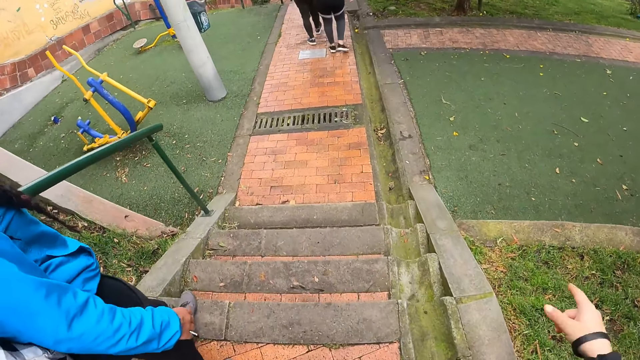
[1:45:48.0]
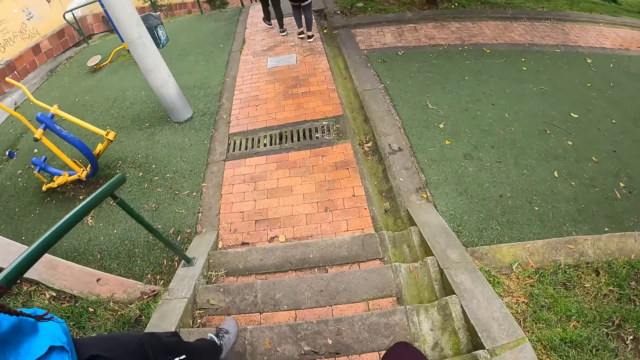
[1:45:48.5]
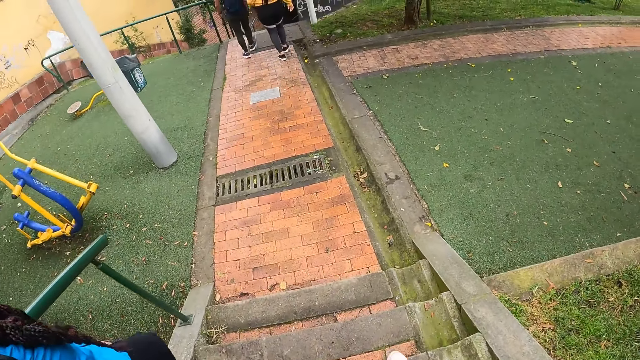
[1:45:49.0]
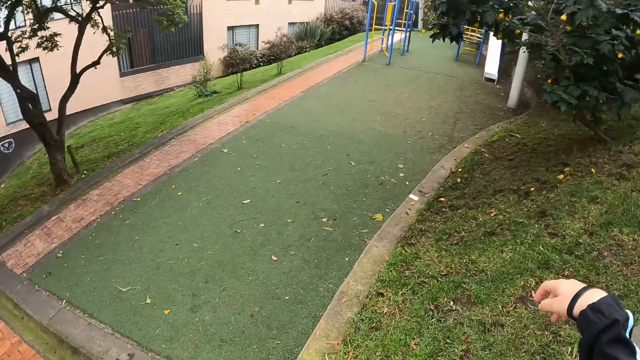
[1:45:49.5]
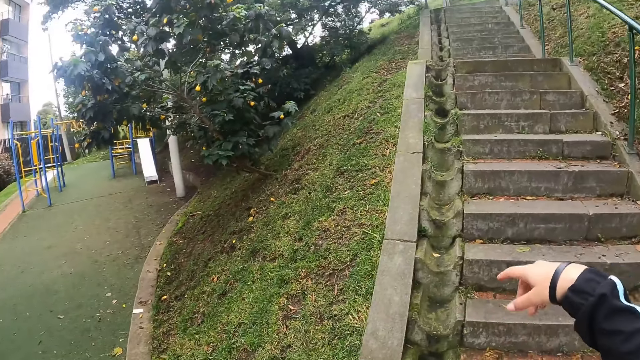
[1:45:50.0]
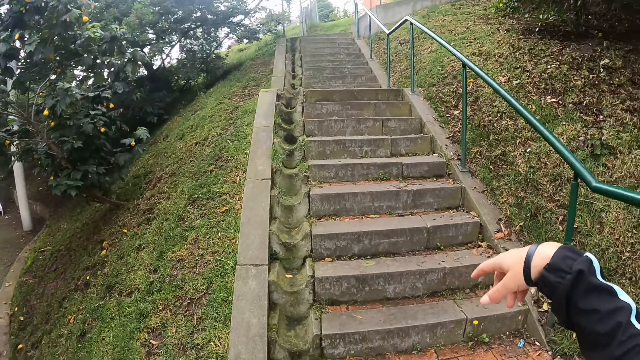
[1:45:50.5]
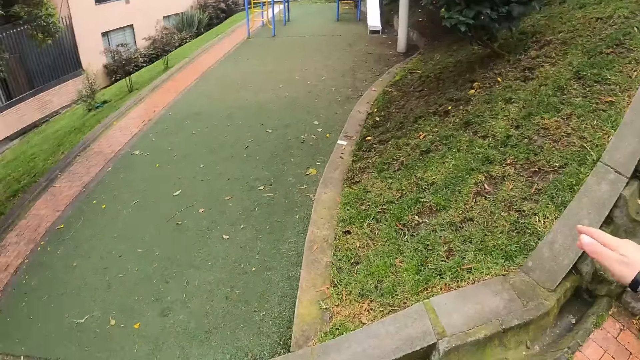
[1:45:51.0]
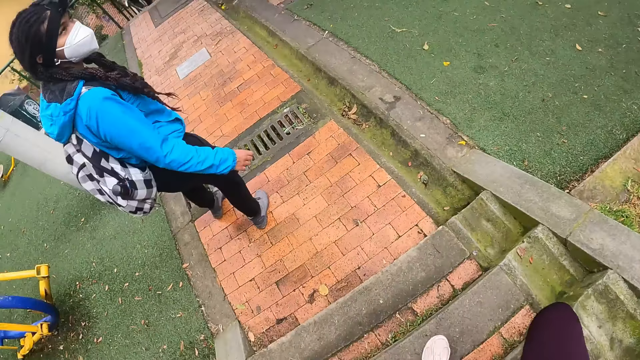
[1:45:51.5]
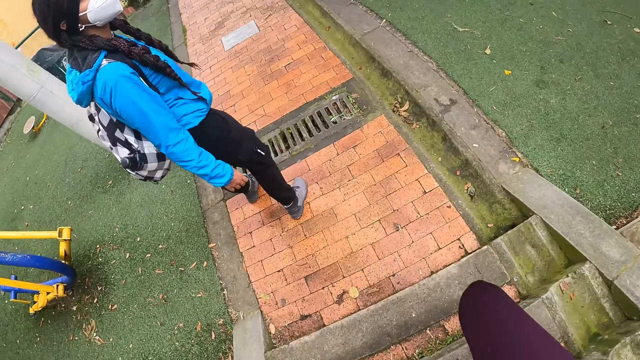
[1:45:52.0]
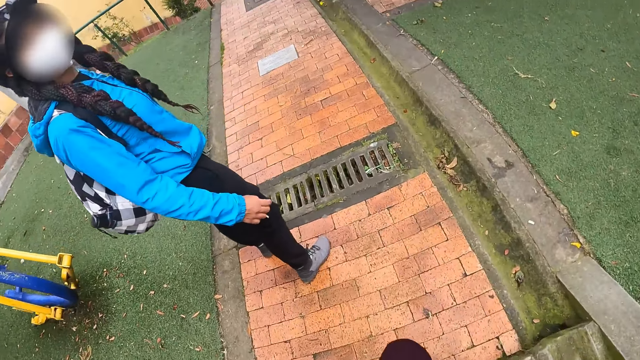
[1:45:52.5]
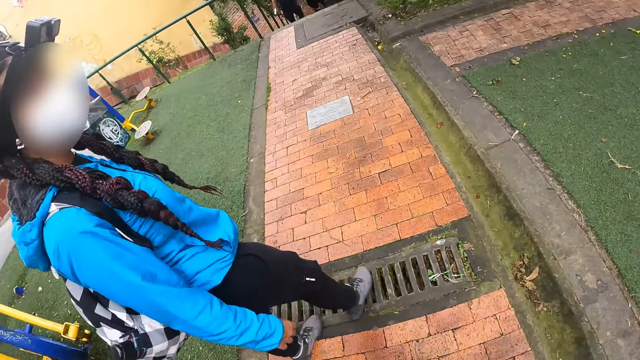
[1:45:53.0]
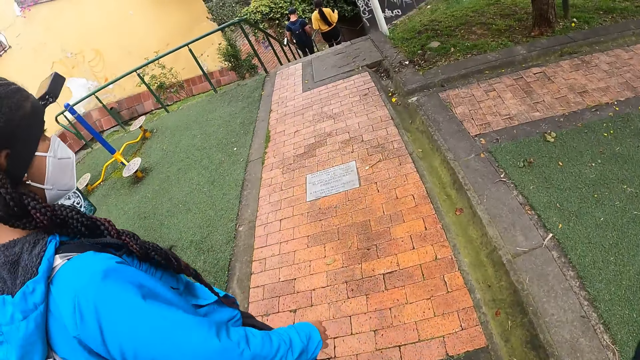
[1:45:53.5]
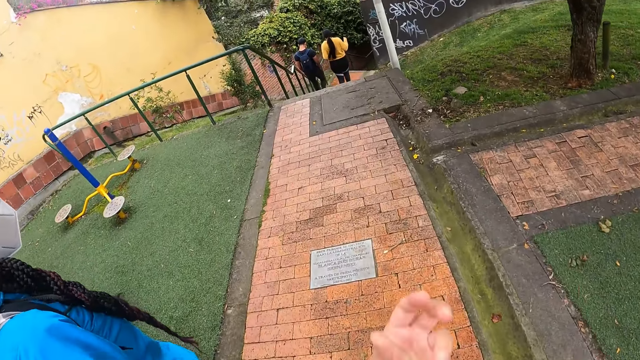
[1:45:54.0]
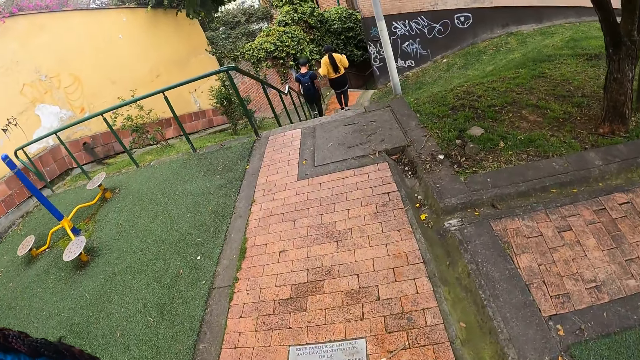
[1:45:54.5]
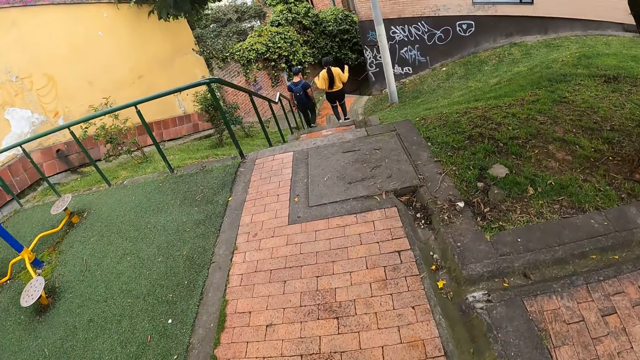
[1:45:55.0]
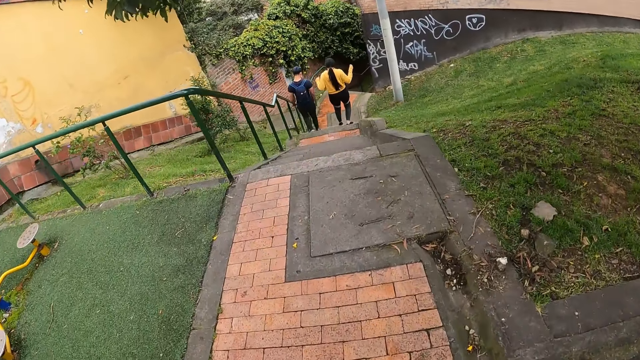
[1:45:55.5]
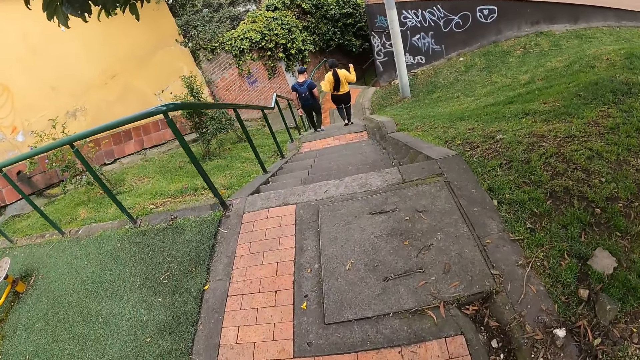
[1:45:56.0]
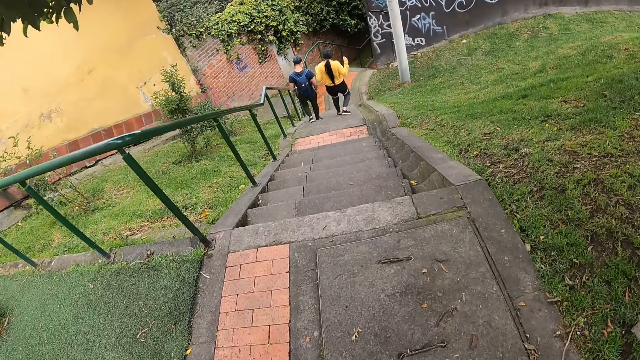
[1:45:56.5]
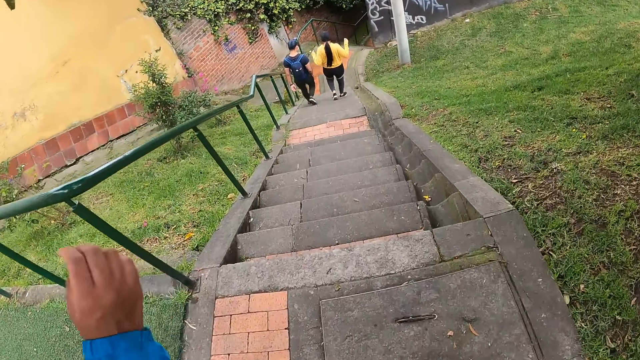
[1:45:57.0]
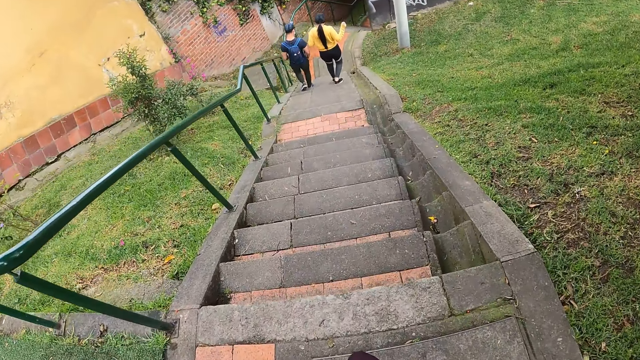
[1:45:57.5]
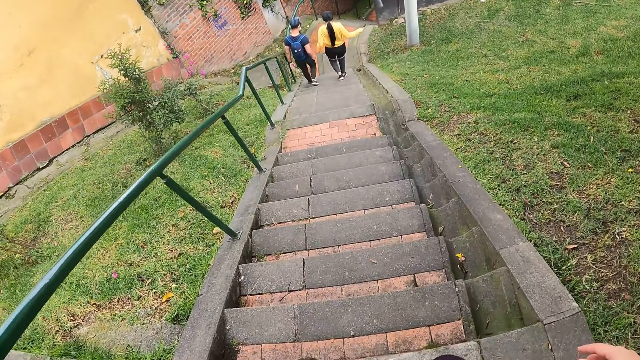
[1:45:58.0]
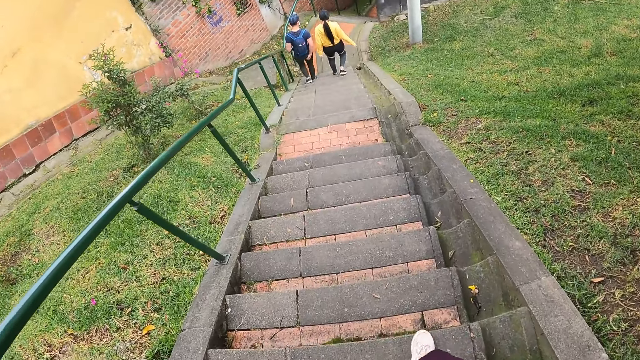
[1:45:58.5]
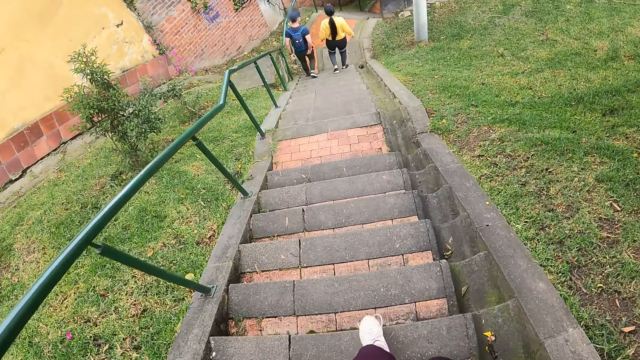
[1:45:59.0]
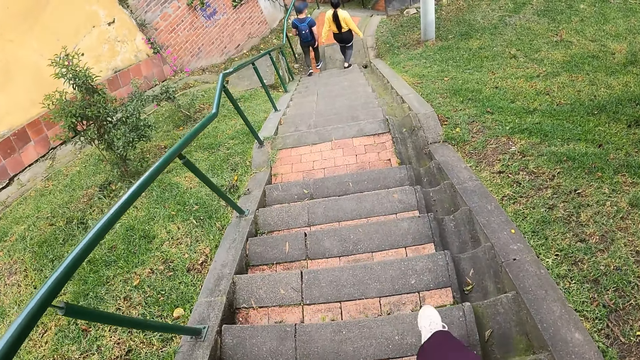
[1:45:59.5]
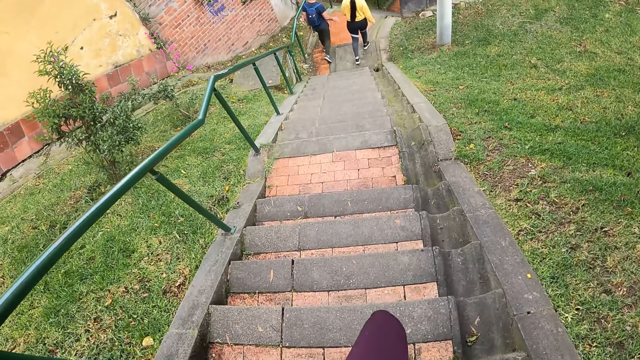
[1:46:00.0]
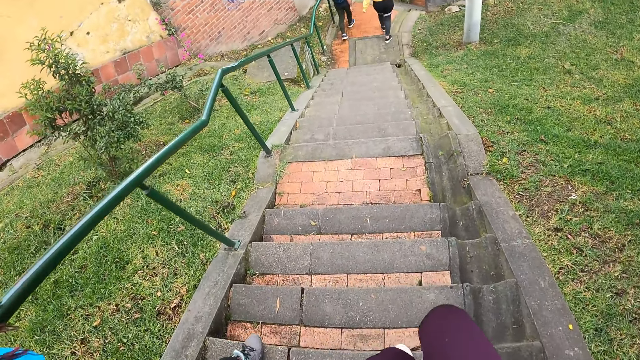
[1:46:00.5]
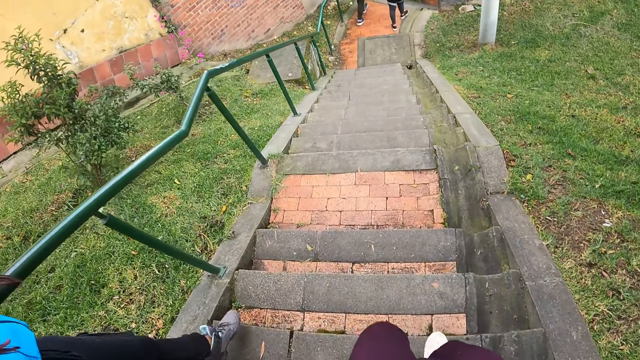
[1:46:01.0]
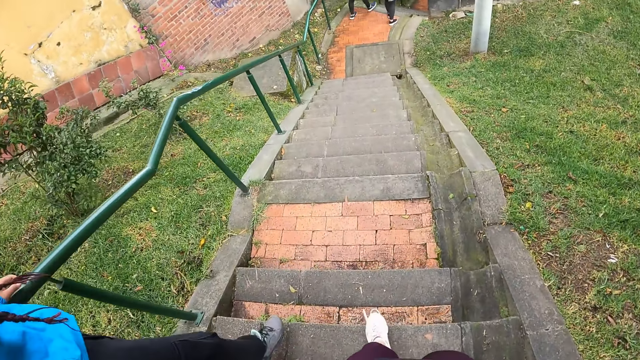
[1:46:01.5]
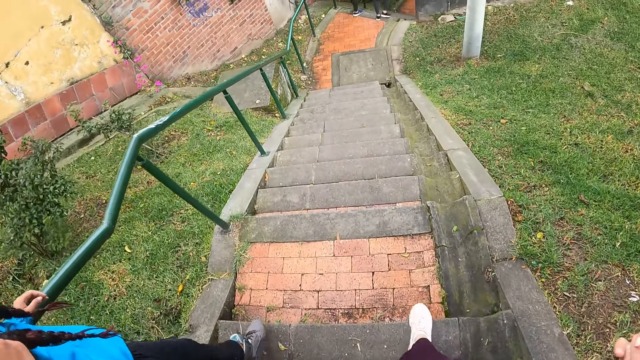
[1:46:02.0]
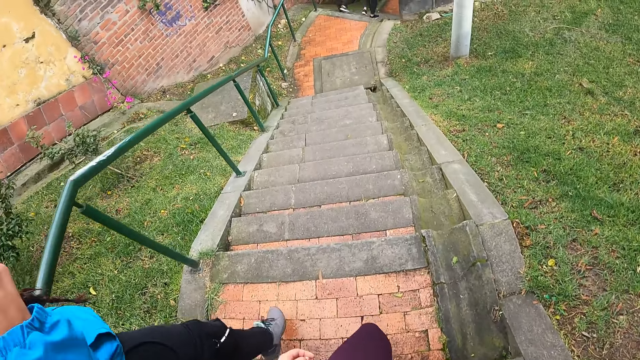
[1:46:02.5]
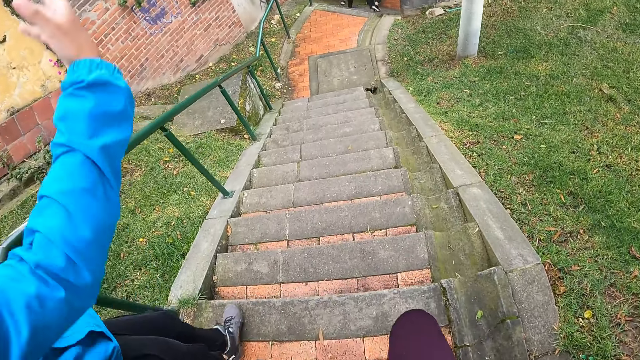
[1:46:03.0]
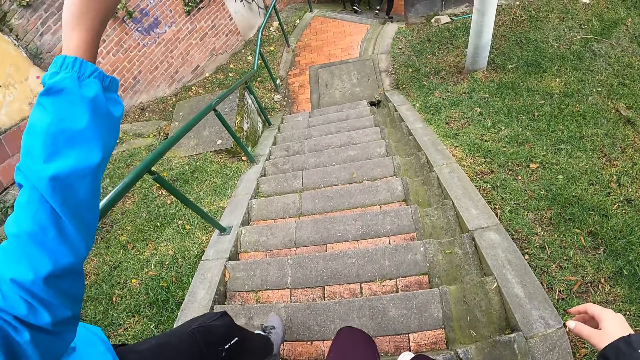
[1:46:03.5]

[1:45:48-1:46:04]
A woman stands on the sidewalk stairs. The camera wearer walks on the sidewalk. The woman walks down the sidewalk stairs. The camera wearer walks down the sidewalk stairs.

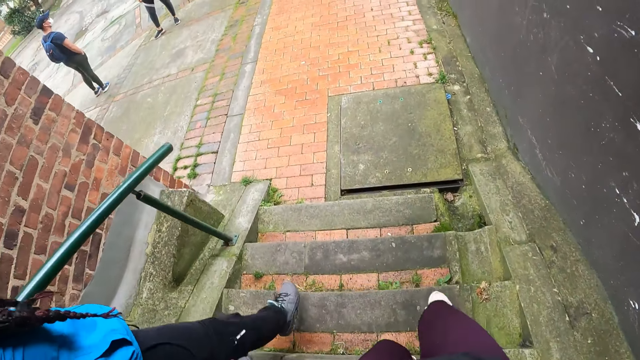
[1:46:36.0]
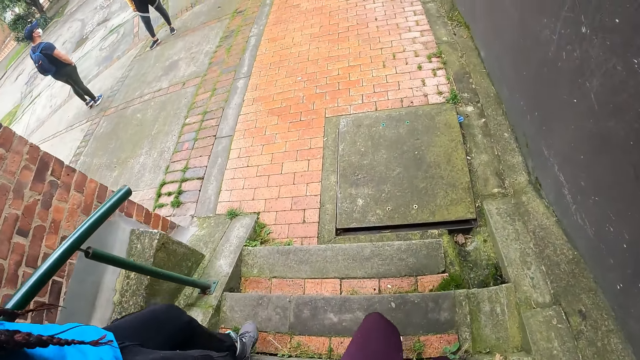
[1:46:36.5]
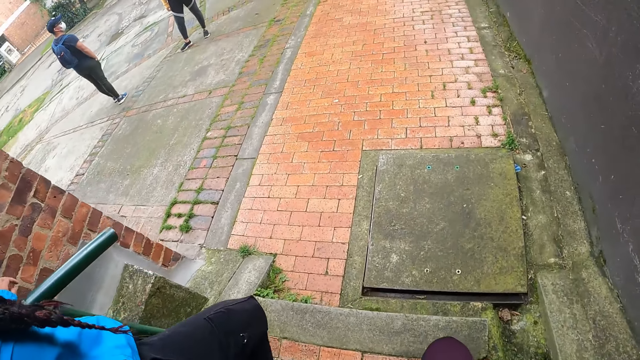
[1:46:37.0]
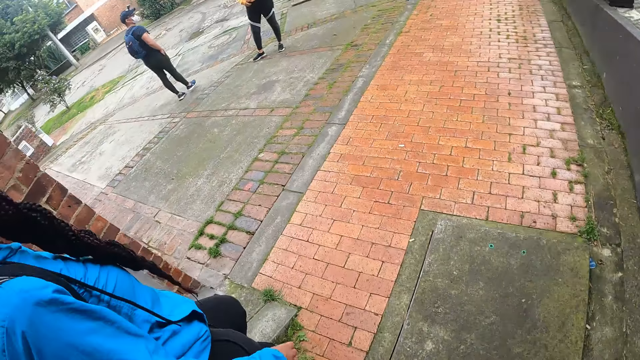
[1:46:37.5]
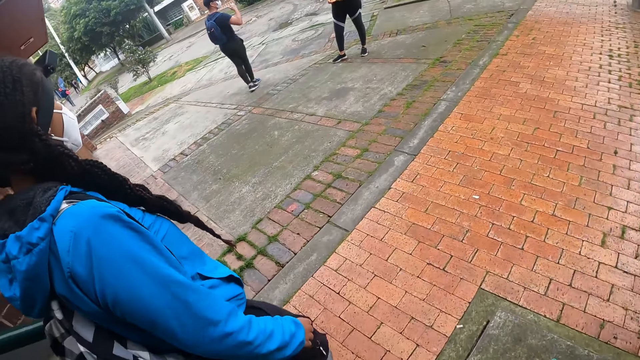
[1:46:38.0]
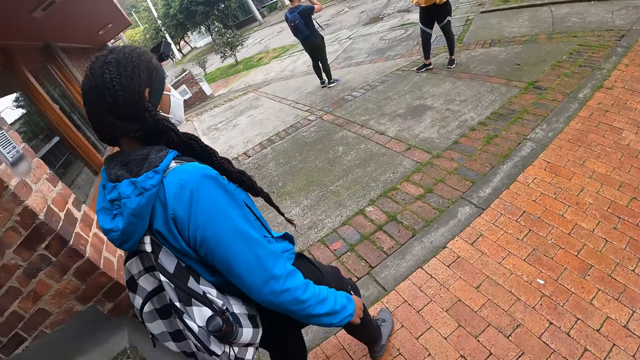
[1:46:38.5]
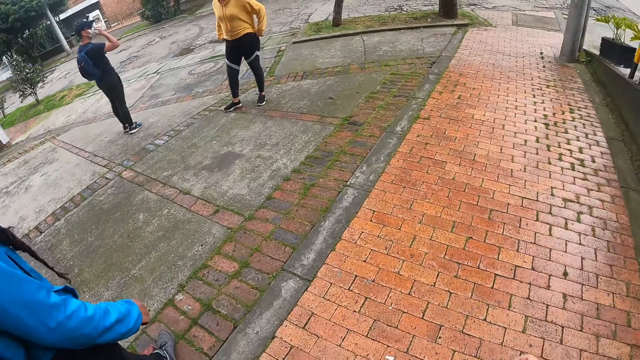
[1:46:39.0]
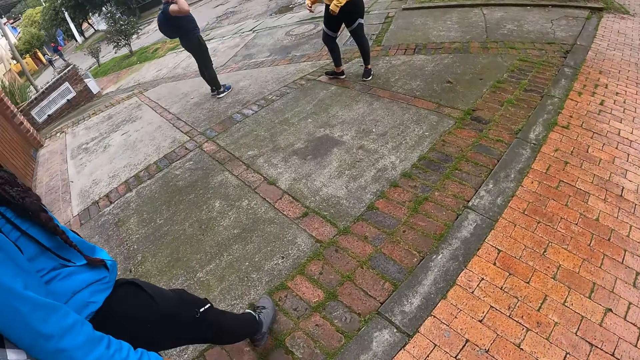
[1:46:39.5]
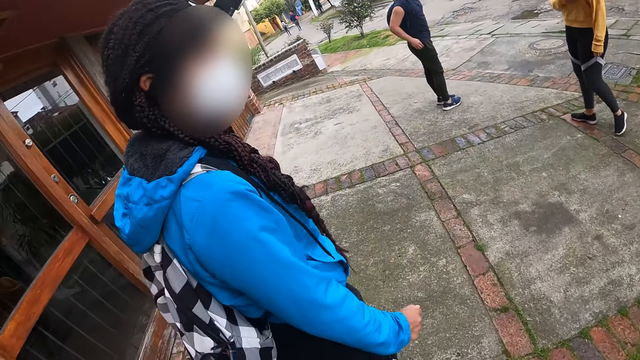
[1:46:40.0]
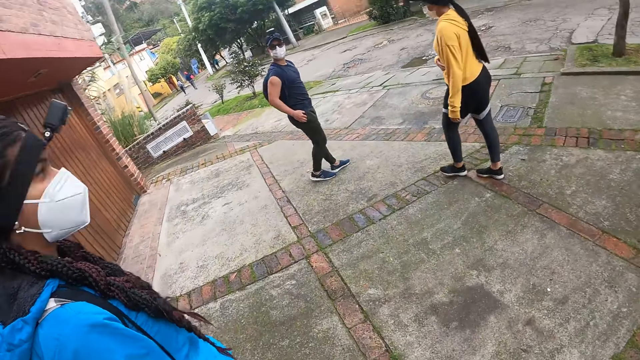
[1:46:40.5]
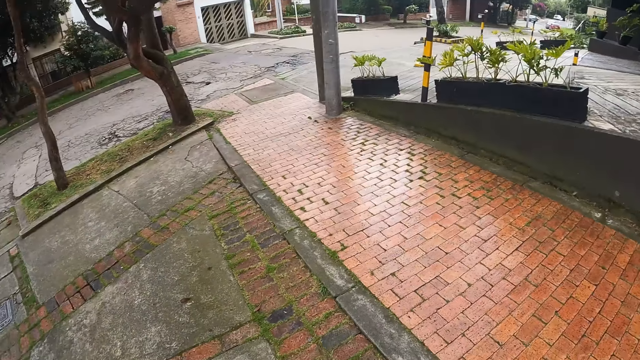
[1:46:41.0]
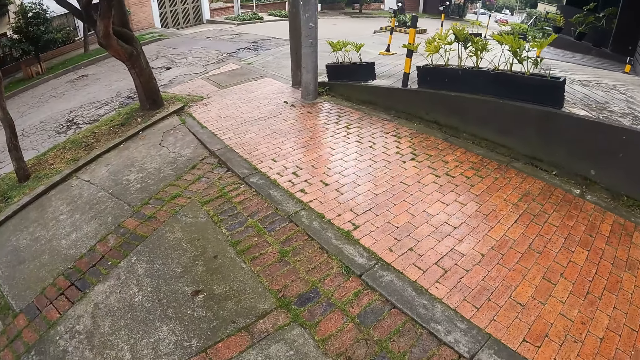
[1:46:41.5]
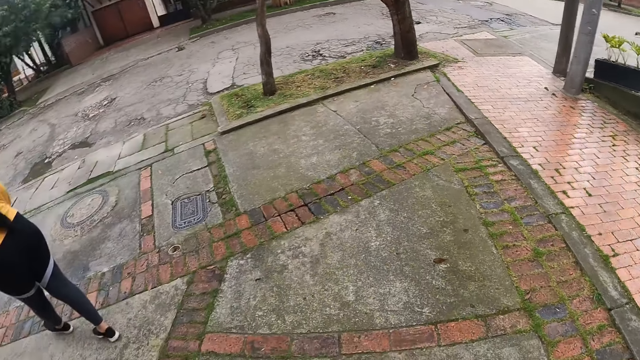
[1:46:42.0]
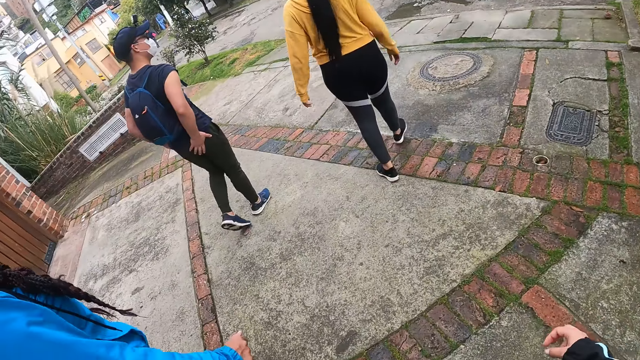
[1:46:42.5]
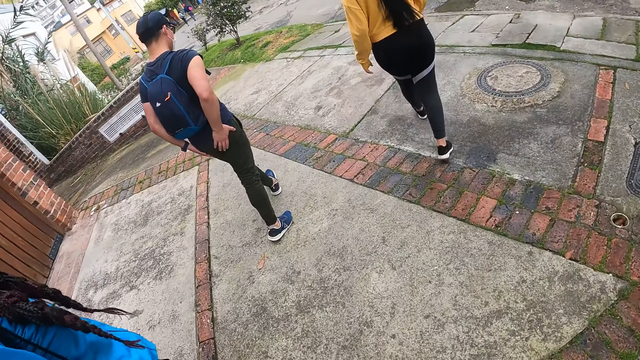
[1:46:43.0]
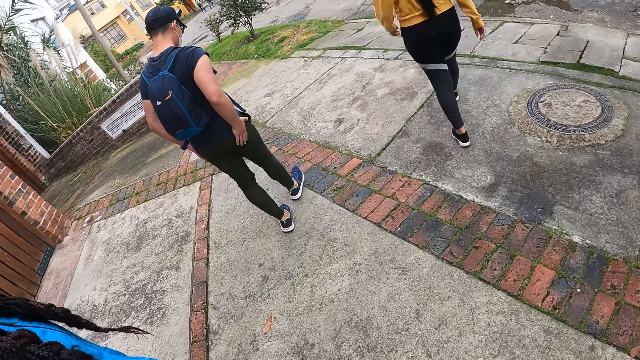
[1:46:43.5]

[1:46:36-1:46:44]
A man stands on the sidewalk. A woman stands on the sidewalk and walks on the sidewalk. The camera wearer walks on the sidewalk.
